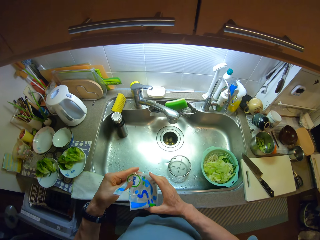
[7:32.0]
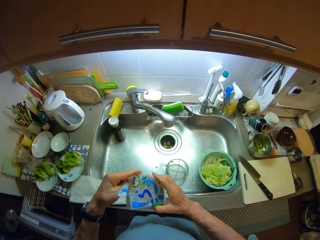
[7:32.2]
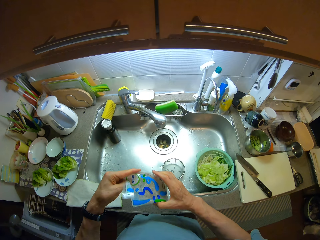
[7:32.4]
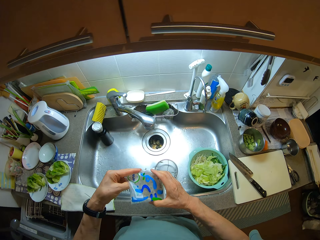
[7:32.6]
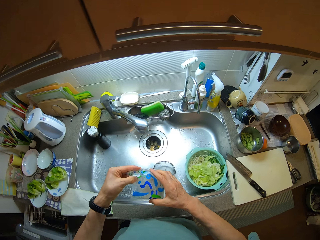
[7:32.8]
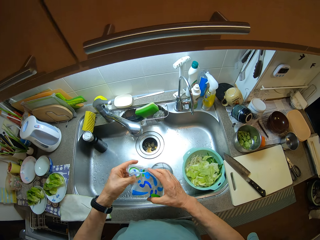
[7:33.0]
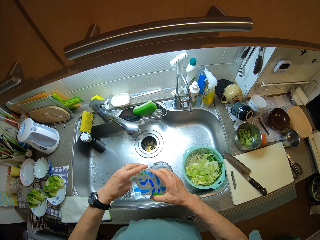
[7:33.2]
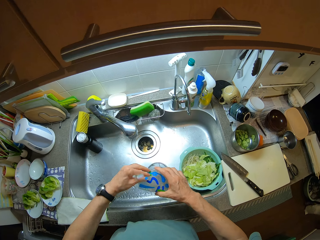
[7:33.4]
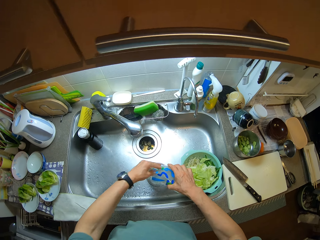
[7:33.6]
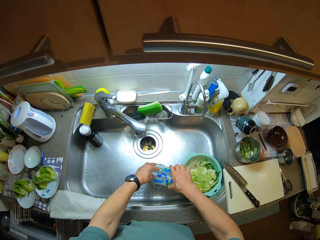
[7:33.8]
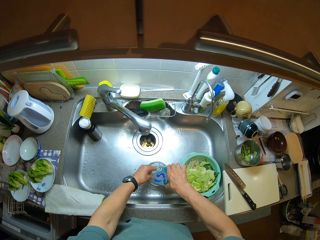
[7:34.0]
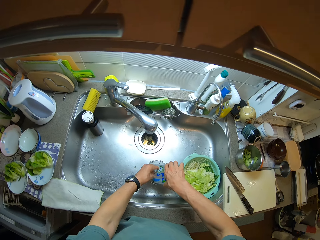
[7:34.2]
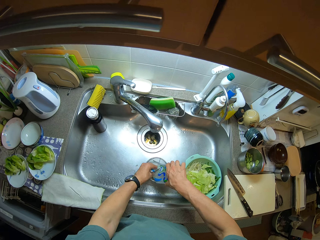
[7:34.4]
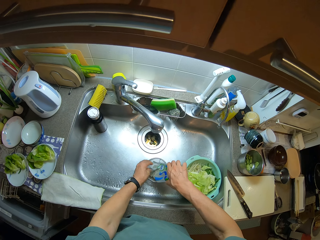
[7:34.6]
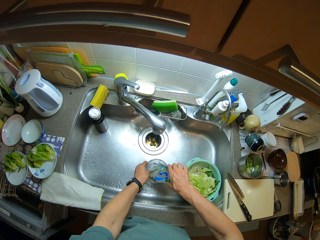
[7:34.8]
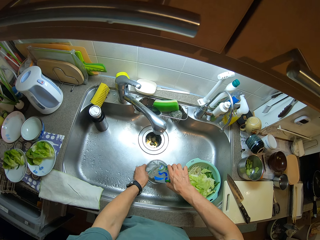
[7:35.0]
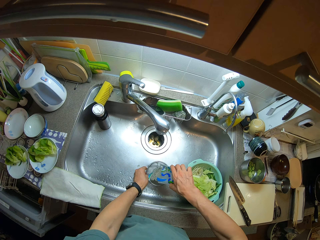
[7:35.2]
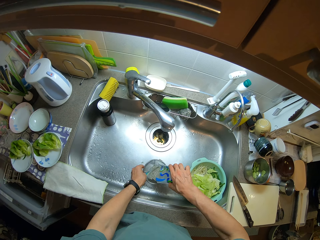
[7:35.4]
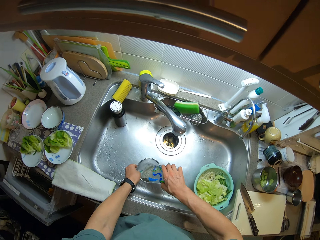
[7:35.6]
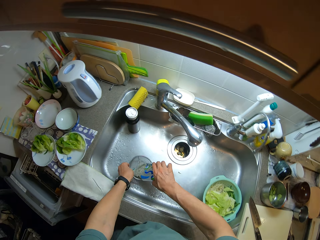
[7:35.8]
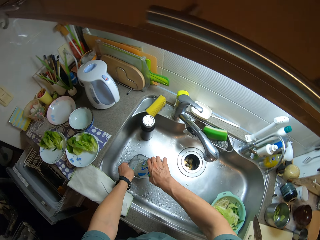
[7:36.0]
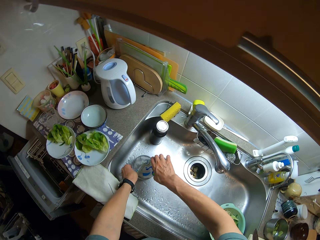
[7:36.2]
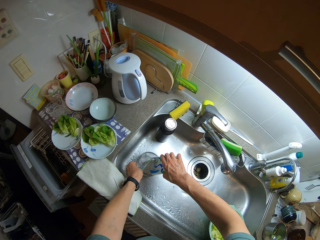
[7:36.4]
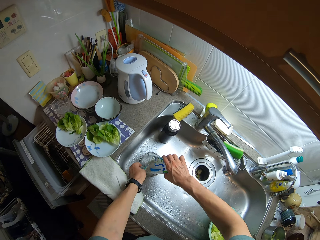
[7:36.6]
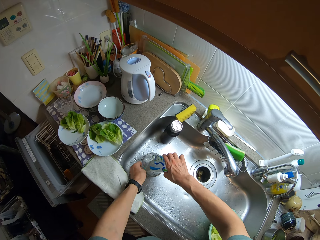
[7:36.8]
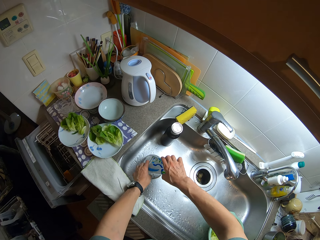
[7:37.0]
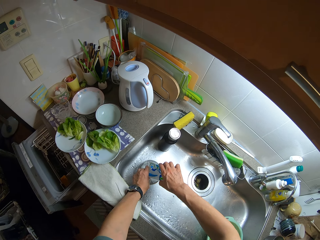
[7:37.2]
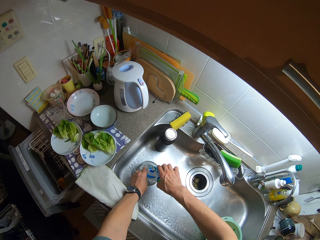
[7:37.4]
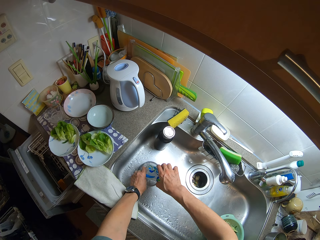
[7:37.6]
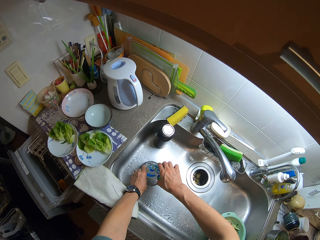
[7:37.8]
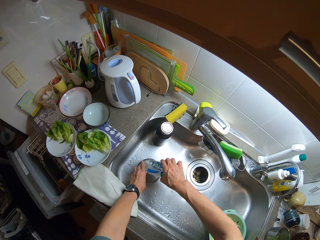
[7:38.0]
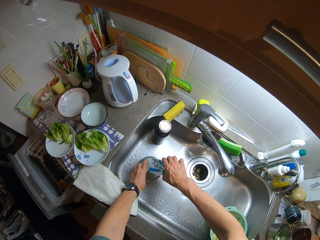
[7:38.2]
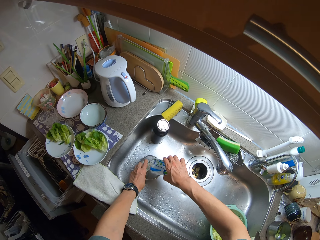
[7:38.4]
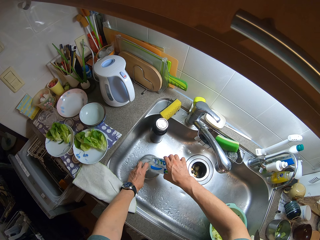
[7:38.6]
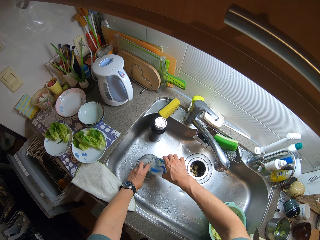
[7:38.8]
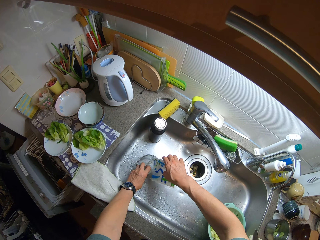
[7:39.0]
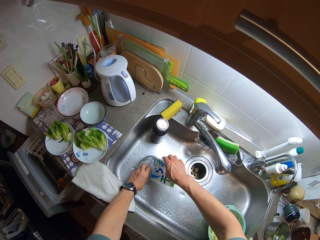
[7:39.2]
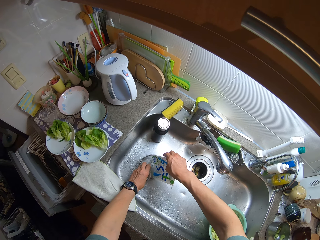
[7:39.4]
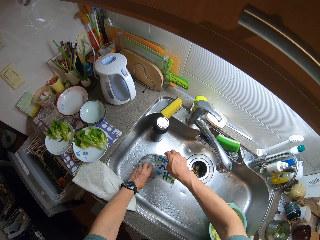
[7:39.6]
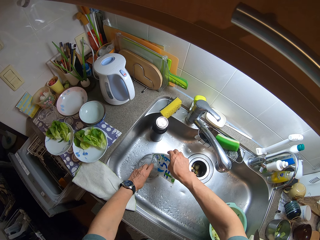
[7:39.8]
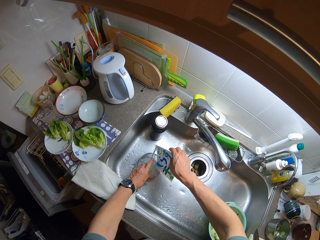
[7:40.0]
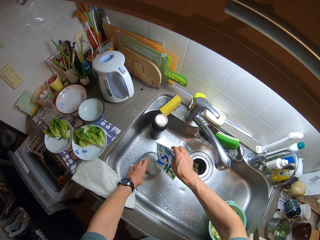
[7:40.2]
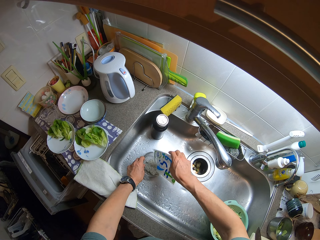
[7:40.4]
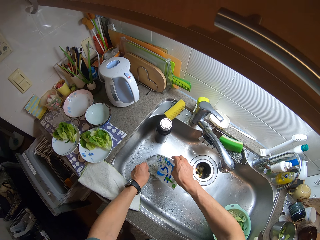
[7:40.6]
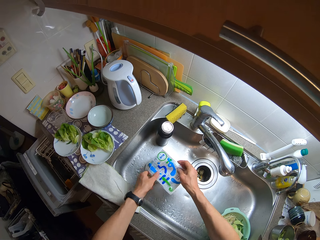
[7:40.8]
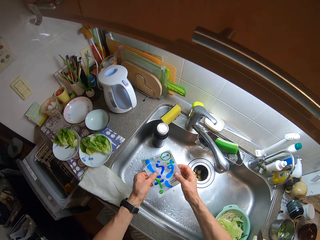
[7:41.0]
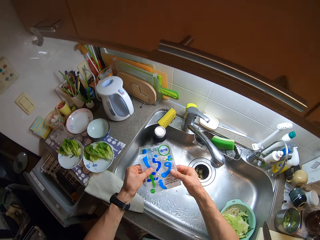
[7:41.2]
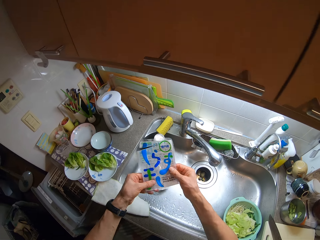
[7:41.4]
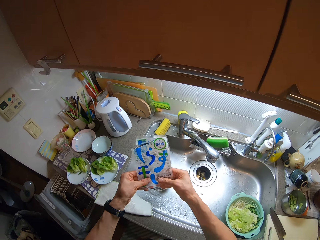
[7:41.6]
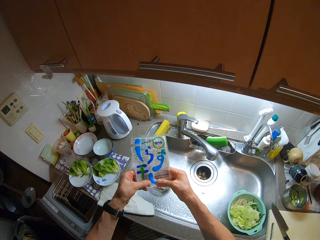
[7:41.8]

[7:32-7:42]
The camera wearer pours the noodles in the sieve.

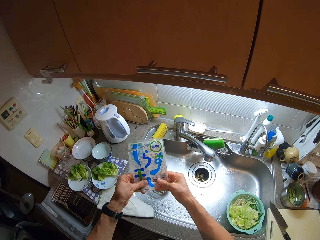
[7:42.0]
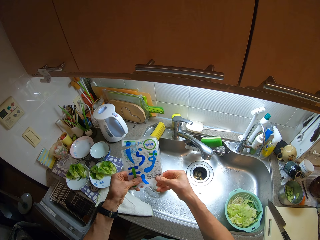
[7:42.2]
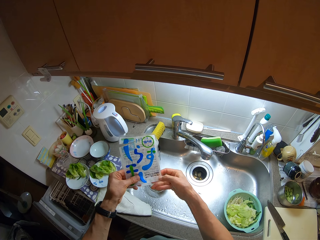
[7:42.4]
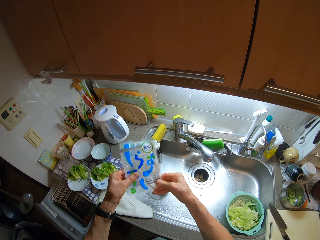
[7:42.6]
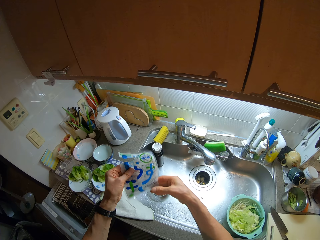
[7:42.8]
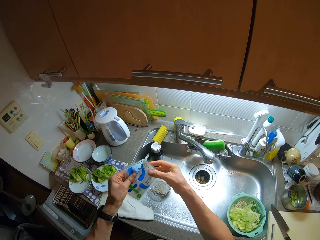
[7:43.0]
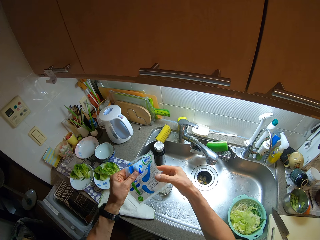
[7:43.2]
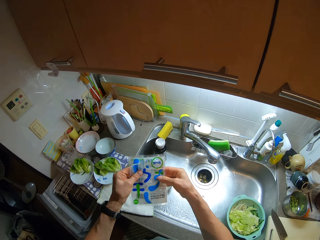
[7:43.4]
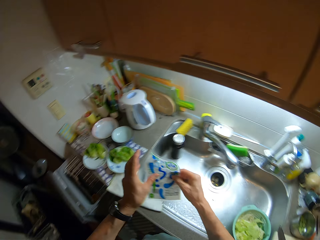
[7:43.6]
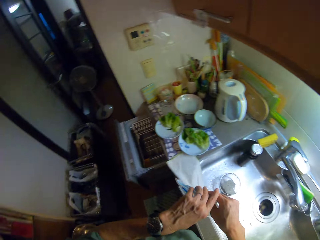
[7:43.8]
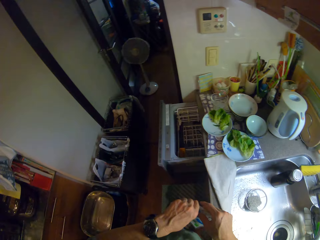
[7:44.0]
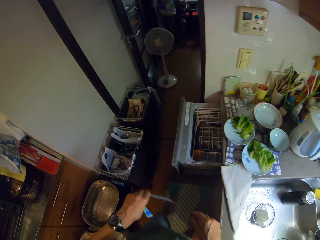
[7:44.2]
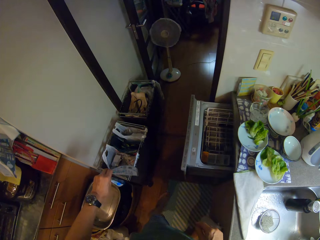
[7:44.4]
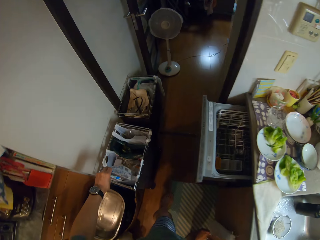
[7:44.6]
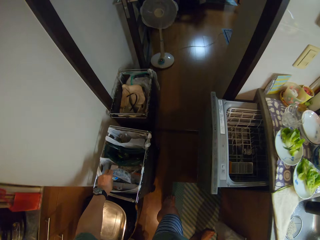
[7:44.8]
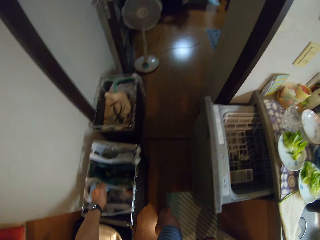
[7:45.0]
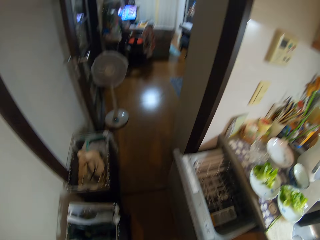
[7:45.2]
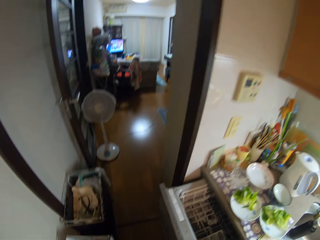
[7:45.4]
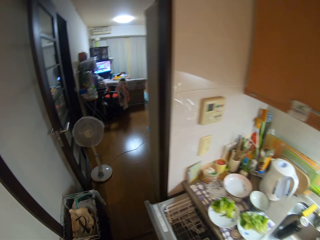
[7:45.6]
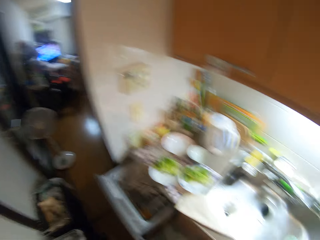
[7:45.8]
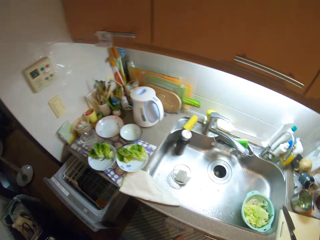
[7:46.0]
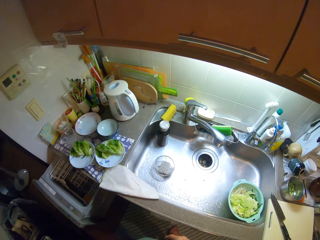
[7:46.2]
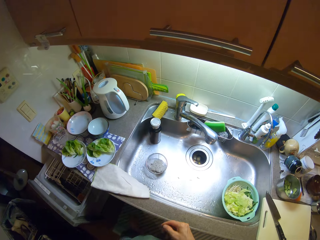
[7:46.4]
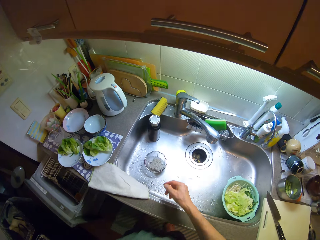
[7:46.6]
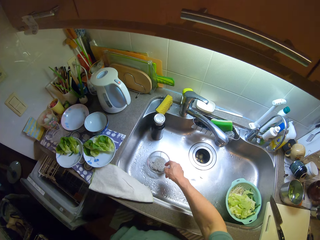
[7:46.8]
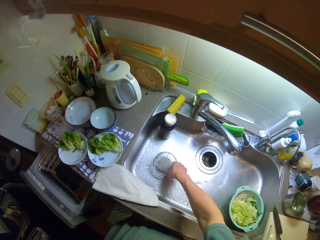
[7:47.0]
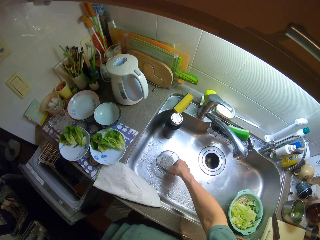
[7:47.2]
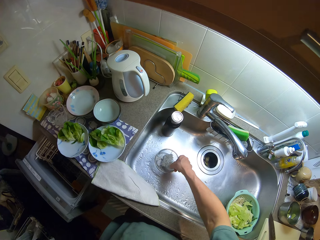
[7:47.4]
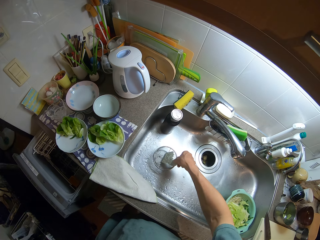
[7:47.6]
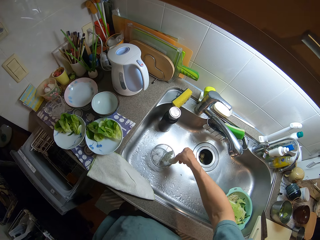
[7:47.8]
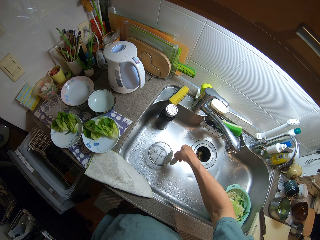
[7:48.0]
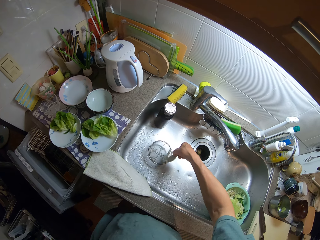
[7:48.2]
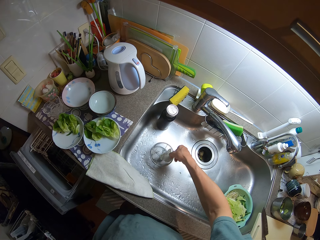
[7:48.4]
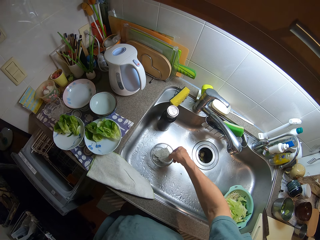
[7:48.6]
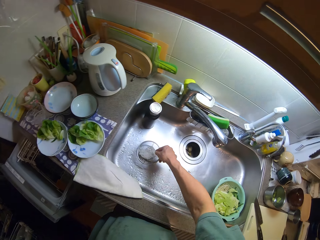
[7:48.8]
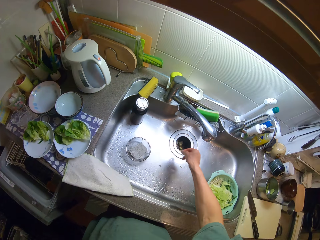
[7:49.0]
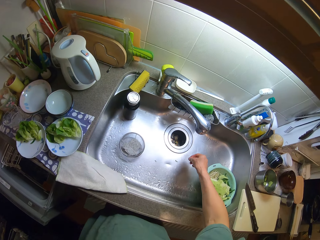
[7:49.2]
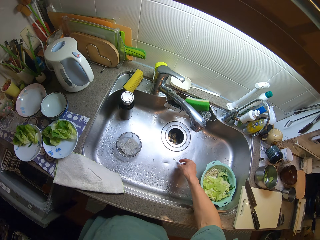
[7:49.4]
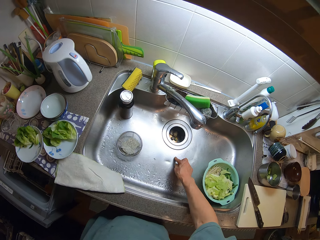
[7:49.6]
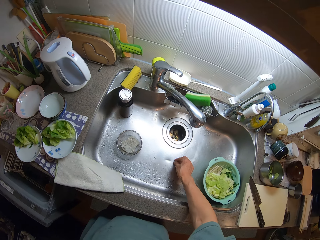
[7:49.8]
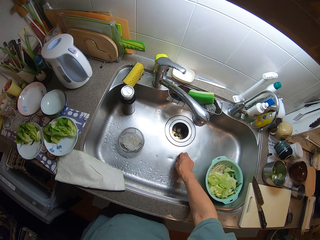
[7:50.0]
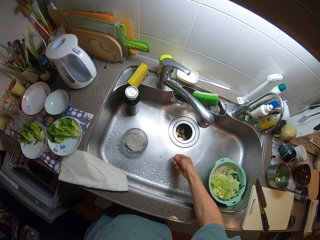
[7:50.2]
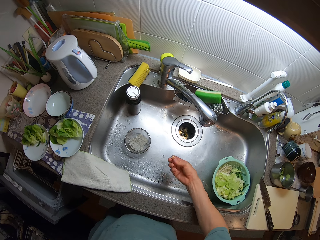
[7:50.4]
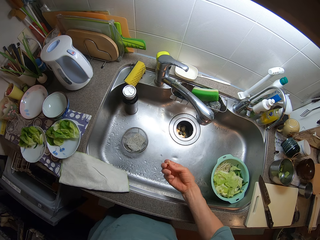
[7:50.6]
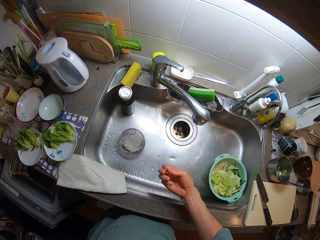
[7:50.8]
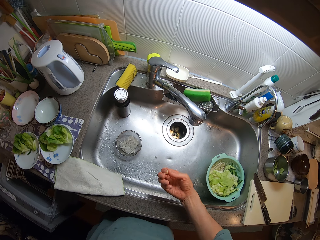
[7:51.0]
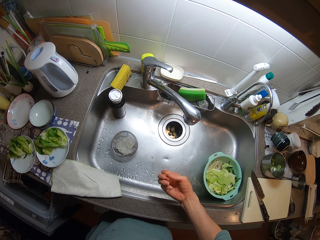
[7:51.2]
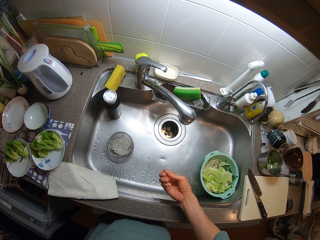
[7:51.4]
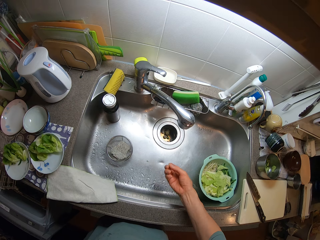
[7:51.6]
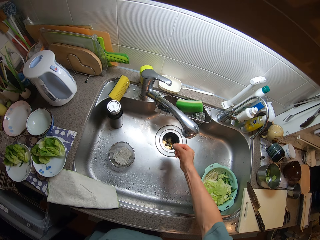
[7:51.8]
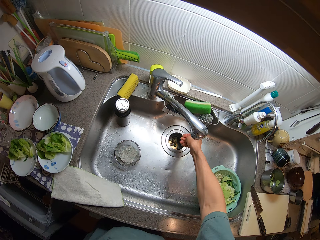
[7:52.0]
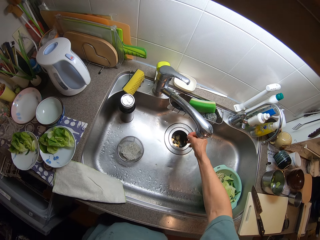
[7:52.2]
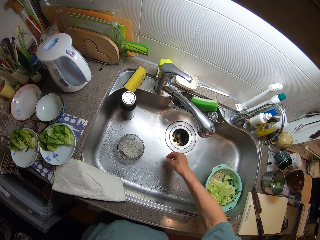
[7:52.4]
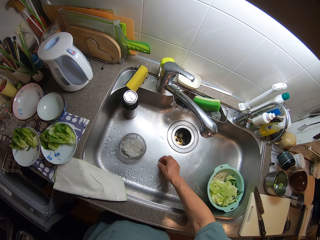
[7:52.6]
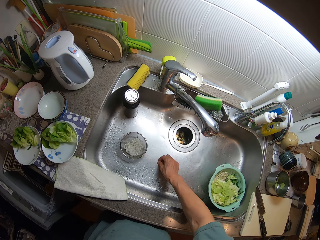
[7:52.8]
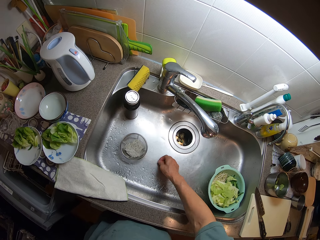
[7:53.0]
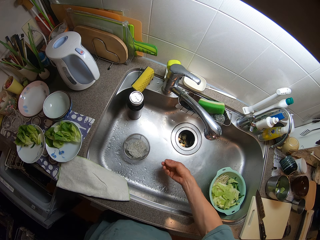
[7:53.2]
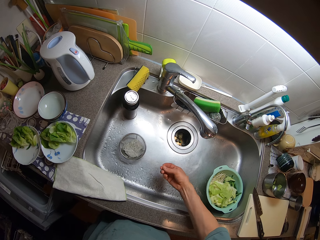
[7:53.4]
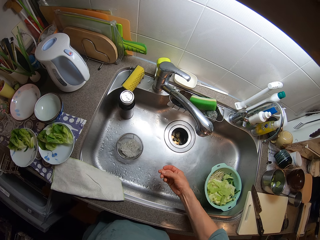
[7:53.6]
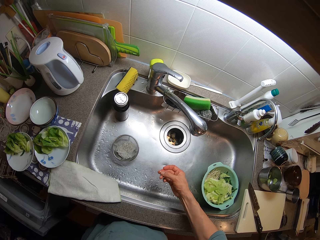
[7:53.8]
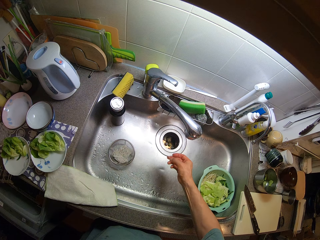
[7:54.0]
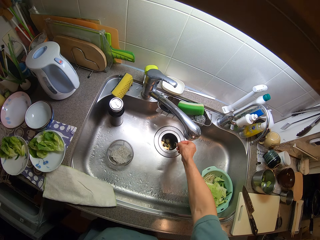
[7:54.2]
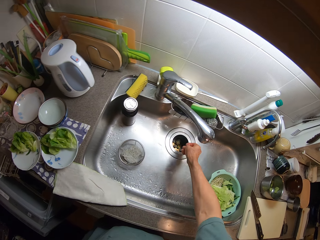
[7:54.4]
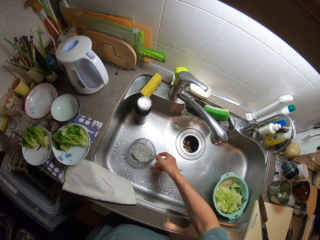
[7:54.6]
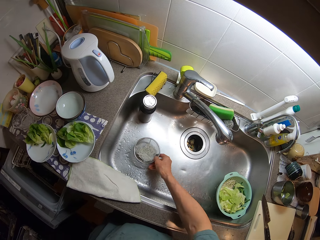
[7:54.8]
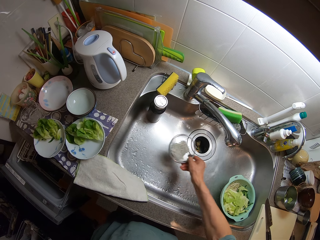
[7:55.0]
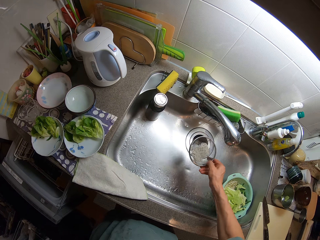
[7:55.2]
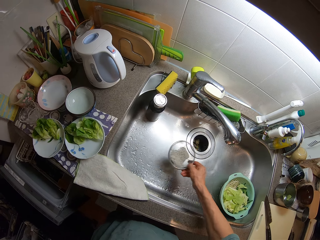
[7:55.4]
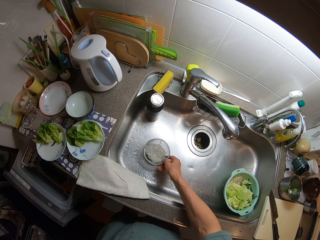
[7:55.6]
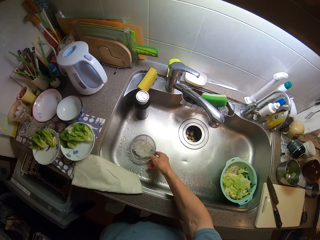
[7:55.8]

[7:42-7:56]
The camera wearer passes the pack of noodles to his left hand. He drops the pack of noodles in the dustbin. He adjusts the noodles in the sieve with his right hand. He picks dirt from the sink with his right hand. He drops the dirt in the sink. He picks another dirt from the sink with his right hand. He drops the other dirt in the sink. He moves the sieve in the sink with his right hand.
